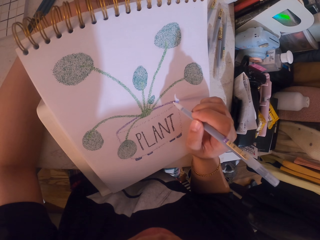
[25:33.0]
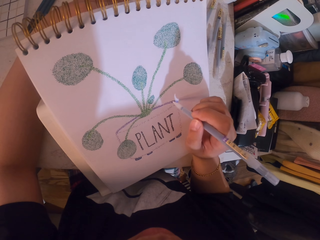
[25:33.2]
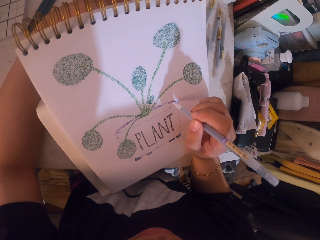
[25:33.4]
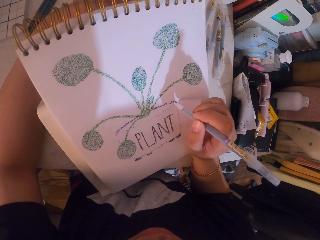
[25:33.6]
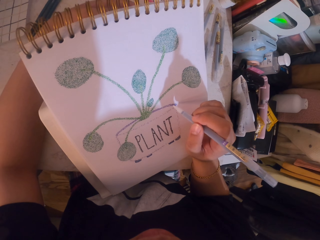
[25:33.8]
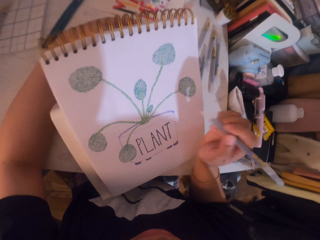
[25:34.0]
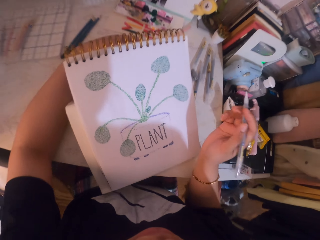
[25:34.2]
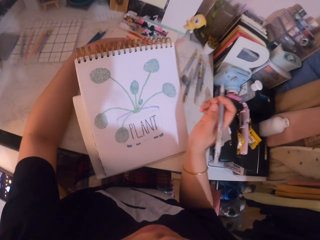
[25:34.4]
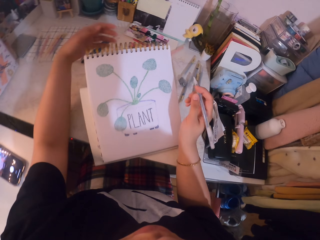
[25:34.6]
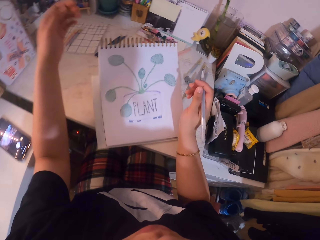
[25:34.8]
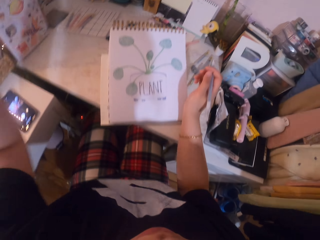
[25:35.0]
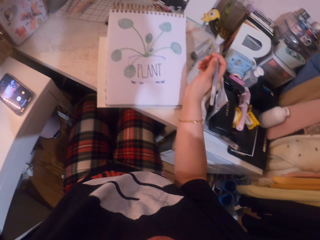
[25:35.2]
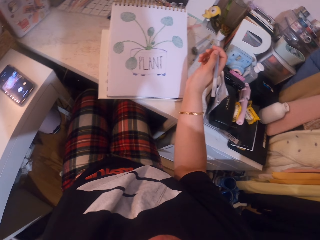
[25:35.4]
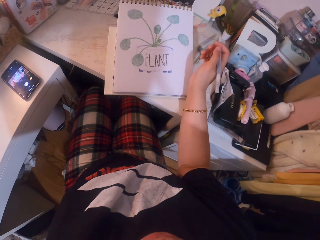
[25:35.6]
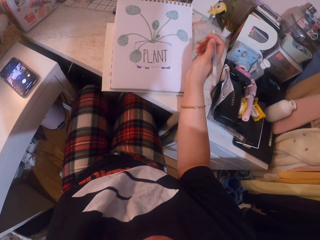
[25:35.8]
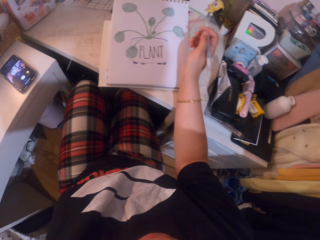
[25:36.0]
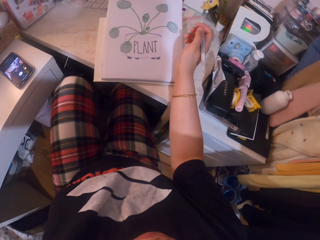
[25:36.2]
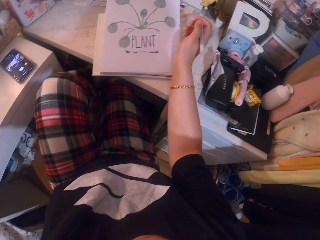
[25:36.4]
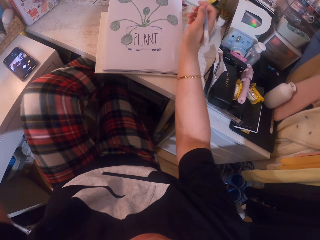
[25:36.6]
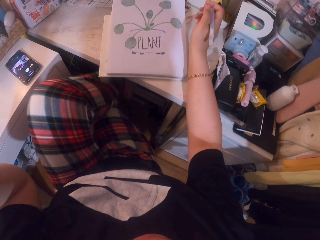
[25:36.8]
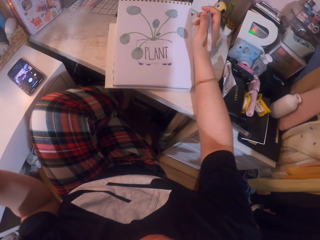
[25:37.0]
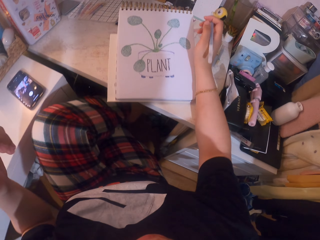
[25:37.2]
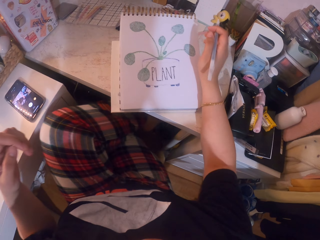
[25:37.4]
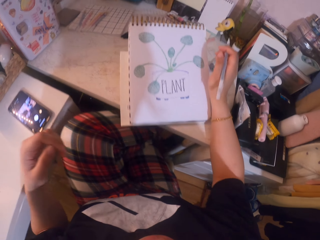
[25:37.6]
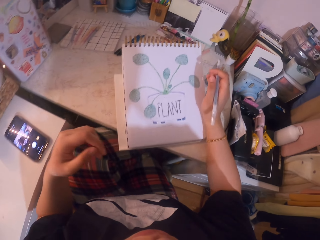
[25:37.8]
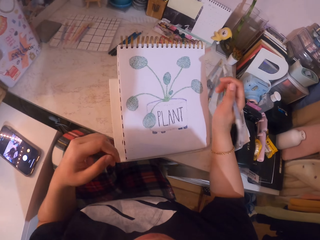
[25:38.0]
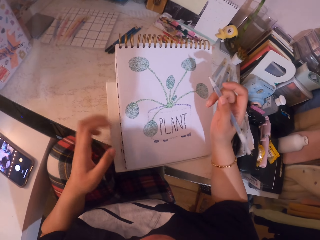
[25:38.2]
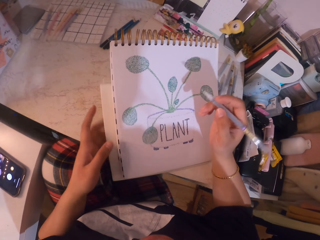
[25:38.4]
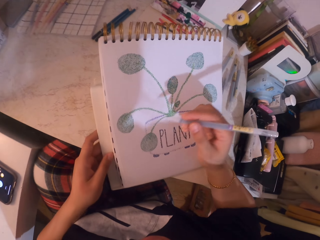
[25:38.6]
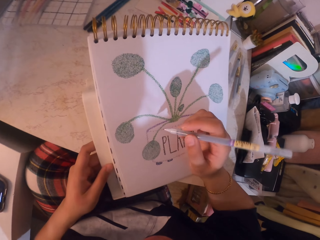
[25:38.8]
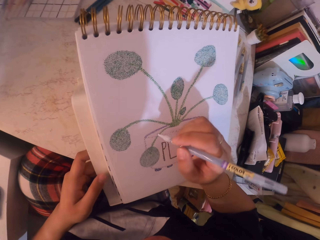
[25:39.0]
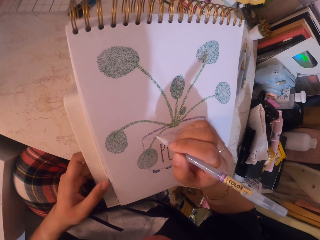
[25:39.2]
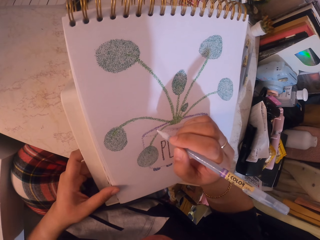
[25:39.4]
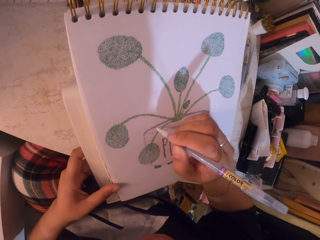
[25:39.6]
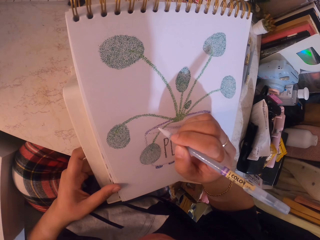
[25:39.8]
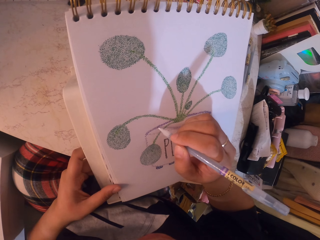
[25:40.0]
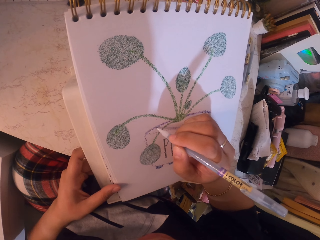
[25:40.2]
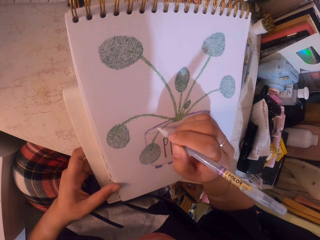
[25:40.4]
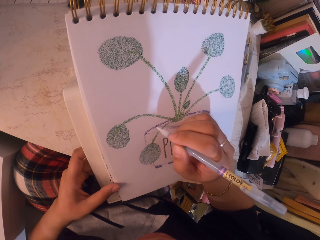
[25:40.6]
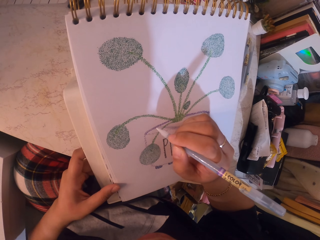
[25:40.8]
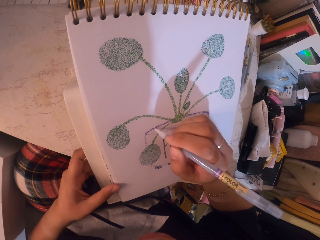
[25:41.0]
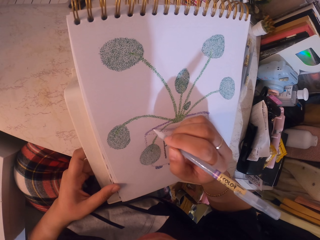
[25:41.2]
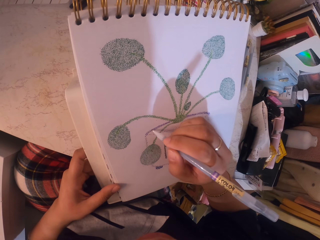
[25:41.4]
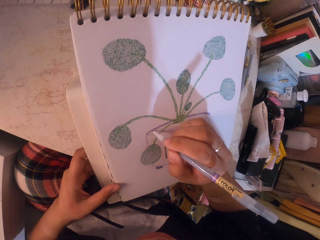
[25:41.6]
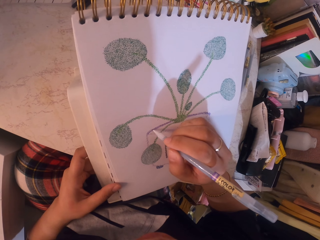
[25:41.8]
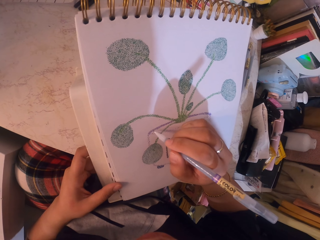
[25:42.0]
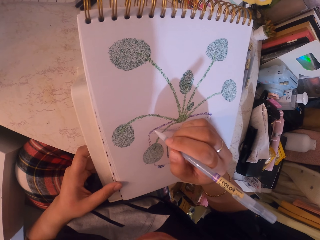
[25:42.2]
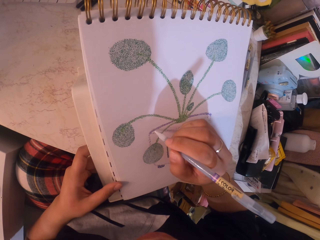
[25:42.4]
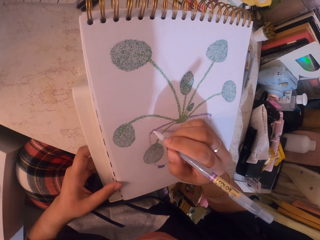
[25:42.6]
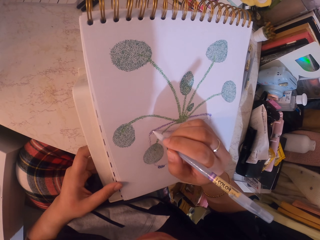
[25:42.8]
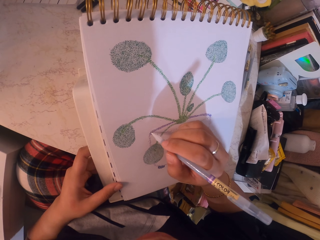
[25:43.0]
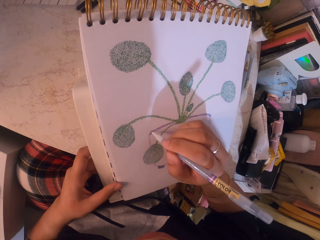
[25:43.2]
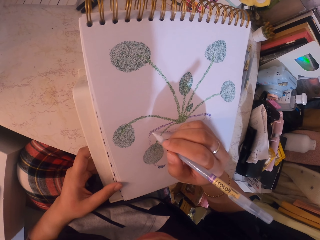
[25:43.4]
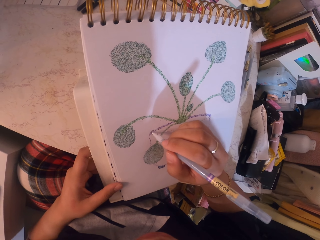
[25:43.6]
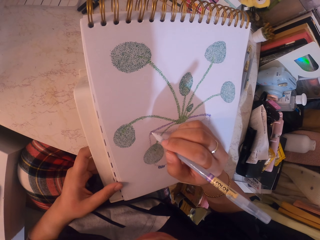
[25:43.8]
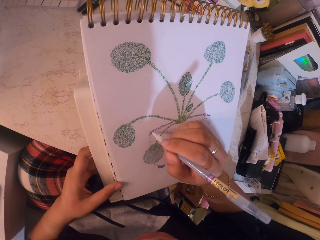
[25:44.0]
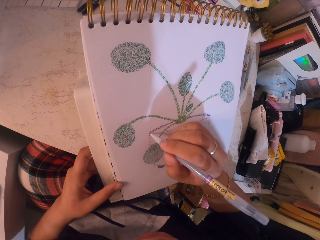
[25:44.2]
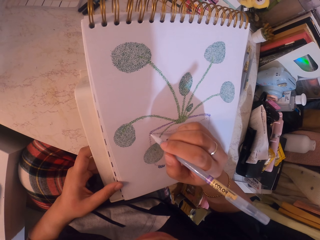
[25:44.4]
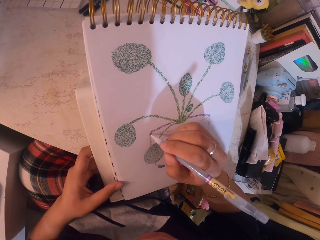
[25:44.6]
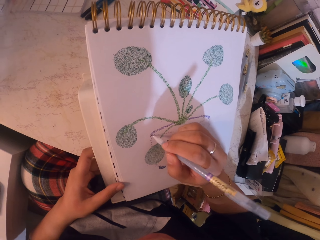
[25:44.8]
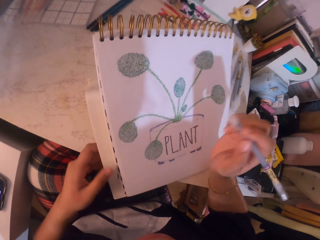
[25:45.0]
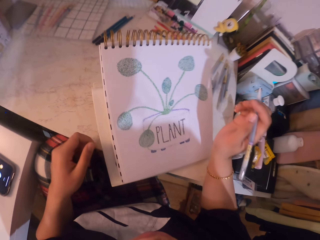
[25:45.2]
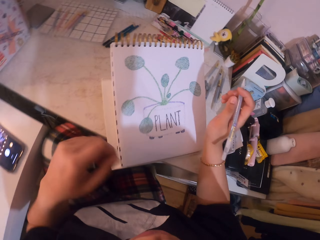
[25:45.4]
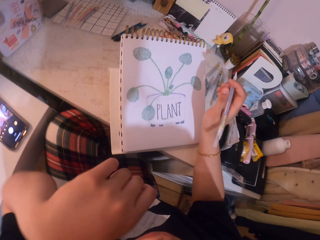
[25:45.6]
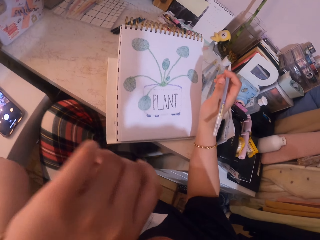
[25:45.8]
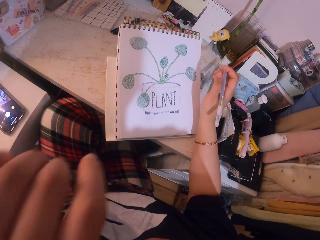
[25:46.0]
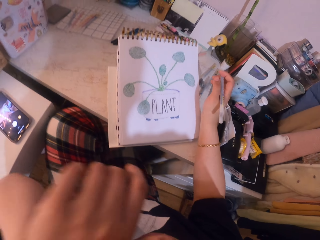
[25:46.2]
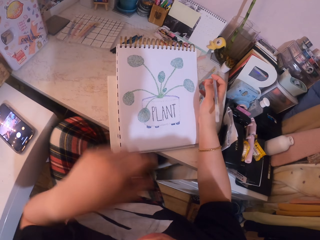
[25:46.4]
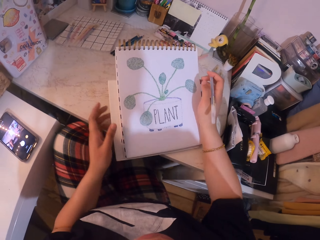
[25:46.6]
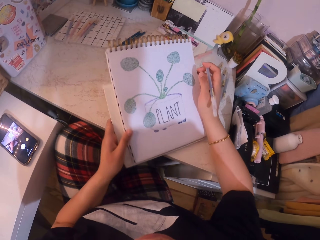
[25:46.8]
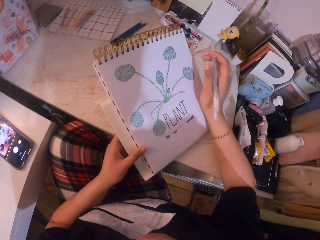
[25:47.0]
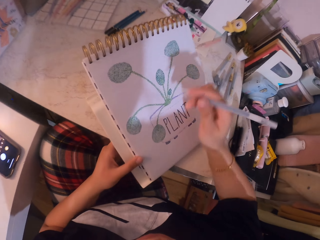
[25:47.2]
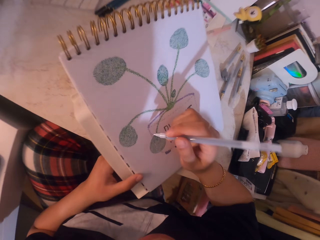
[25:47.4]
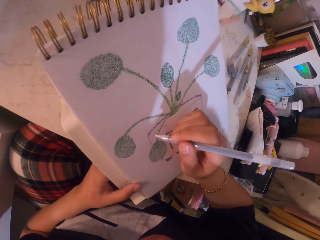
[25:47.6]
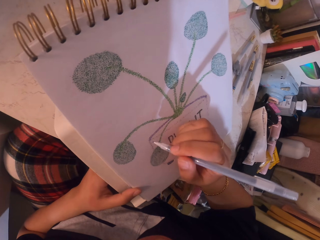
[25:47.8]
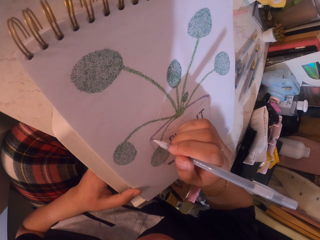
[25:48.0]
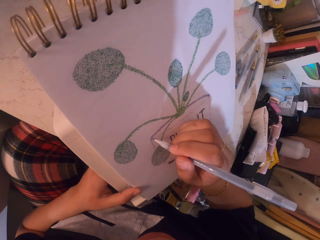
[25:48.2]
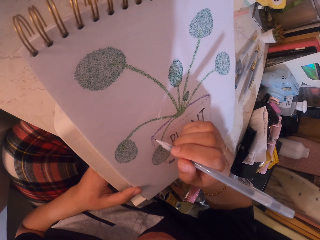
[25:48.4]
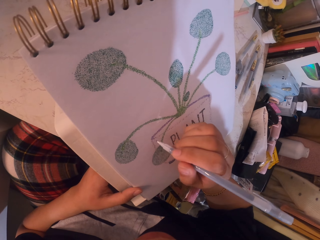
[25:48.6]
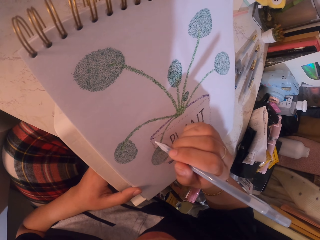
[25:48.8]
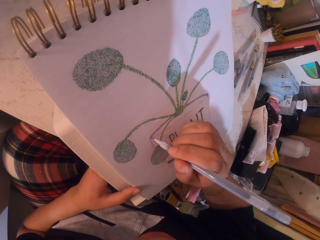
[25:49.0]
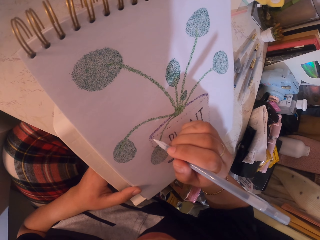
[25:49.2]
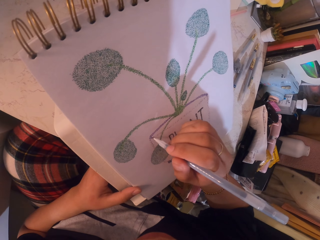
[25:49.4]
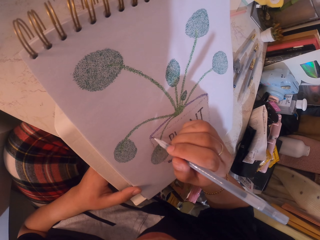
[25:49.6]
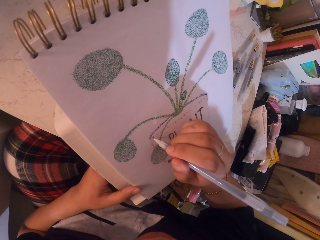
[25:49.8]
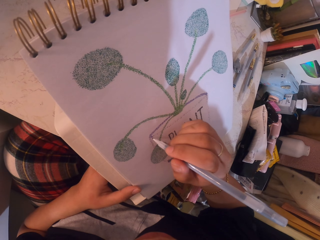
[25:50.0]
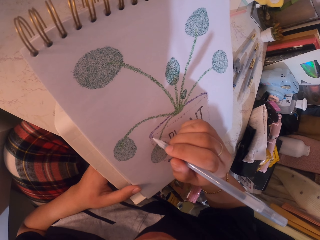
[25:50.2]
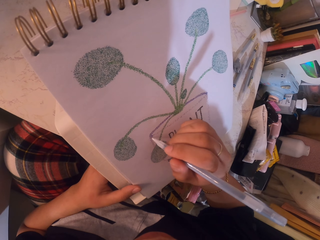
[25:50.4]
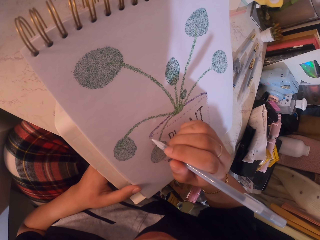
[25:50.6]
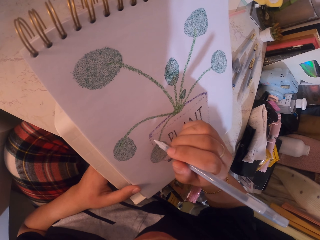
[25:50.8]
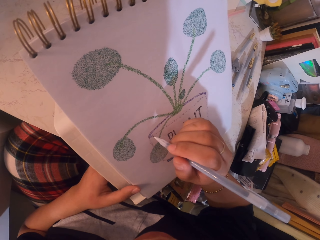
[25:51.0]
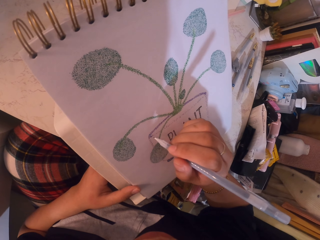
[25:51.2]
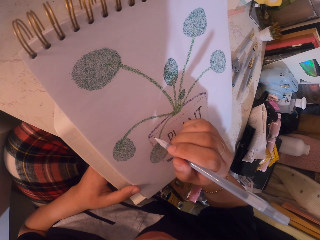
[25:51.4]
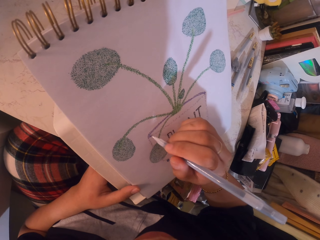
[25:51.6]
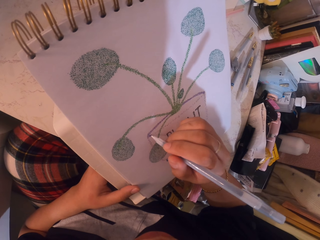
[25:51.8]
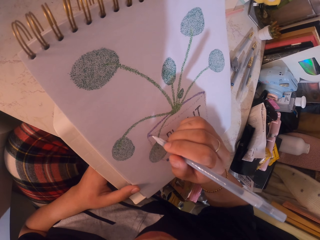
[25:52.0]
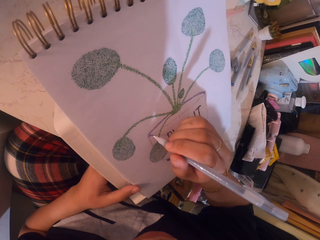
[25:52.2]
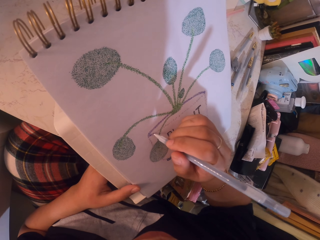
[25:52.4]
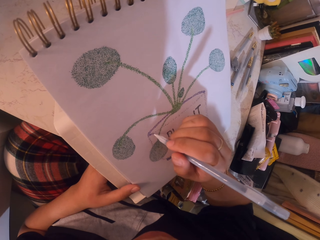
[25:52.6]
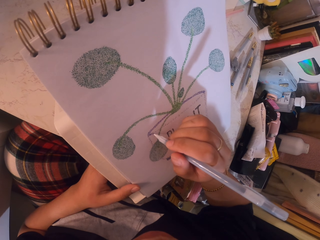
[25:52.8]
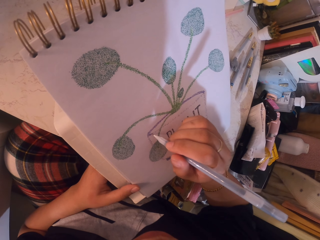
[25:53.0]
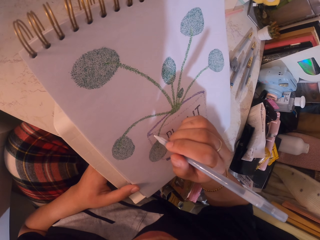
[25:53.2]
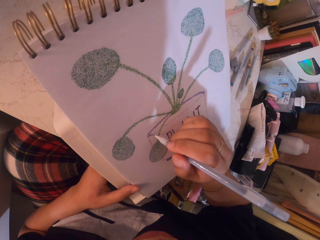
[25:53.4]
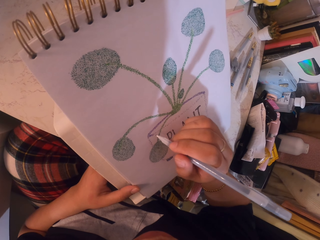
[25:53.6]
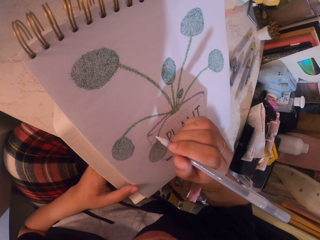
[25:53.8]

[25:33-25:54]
The camera wearer stares at the drawing. She moves the book holder towards her. She applies glitter on the drawing with the glitter pen. She stares at the drawing. She scratches her face with her hand. She adjusts the position of the book holder. She applies glitter on the drawing with the glitter pen.
